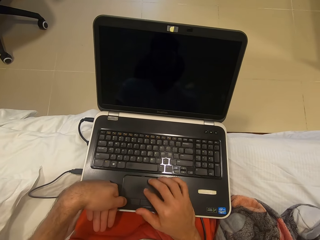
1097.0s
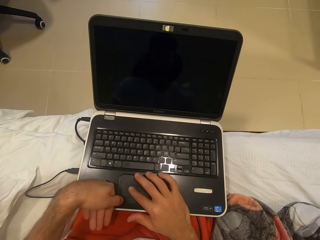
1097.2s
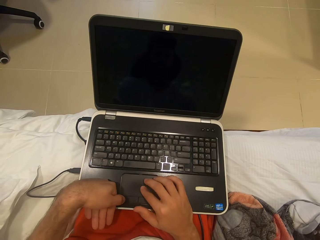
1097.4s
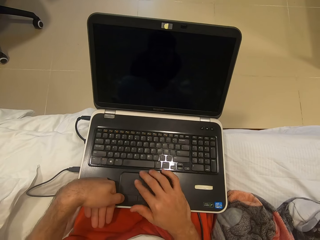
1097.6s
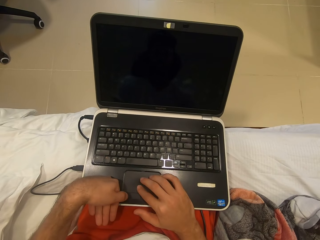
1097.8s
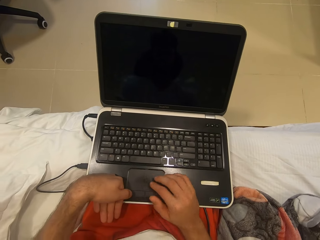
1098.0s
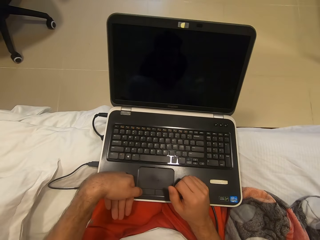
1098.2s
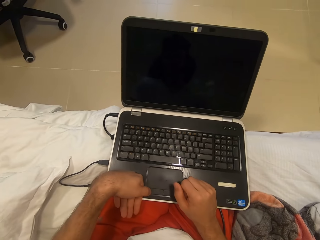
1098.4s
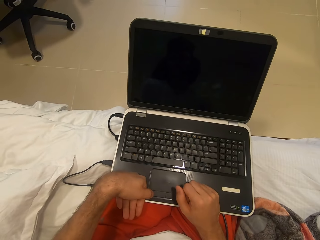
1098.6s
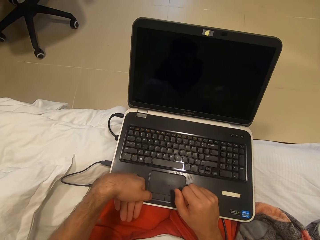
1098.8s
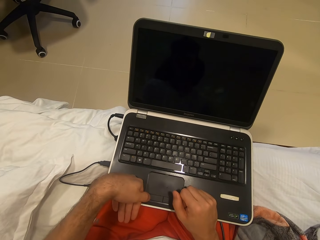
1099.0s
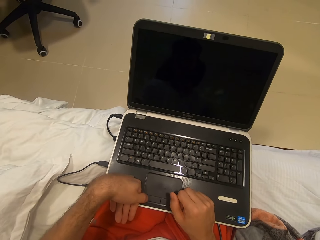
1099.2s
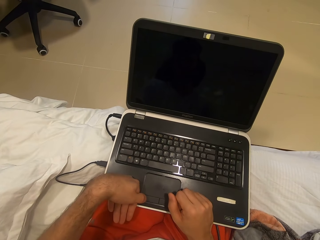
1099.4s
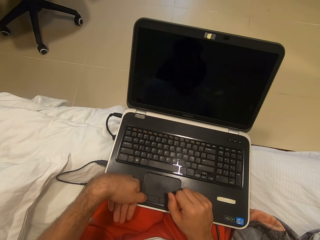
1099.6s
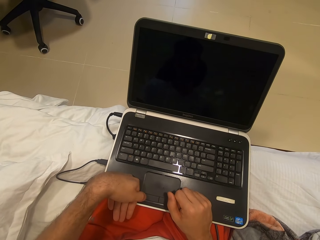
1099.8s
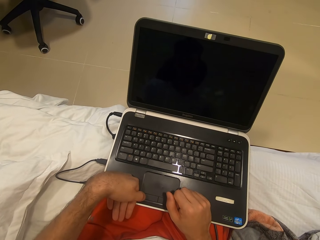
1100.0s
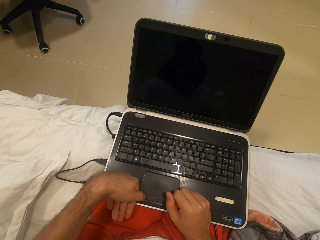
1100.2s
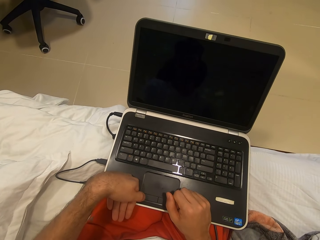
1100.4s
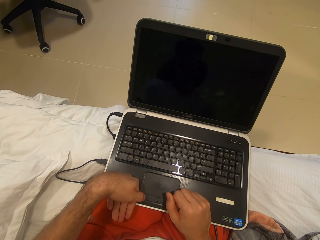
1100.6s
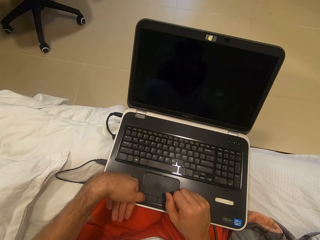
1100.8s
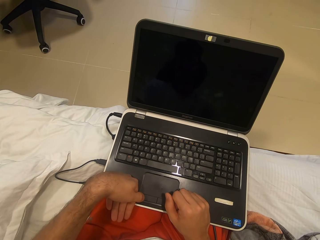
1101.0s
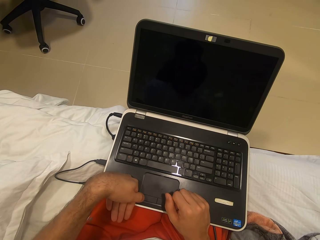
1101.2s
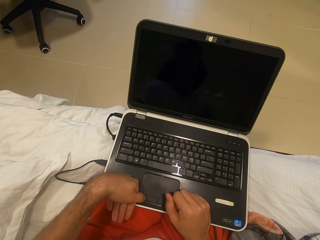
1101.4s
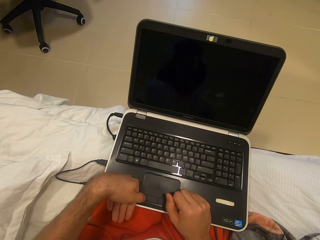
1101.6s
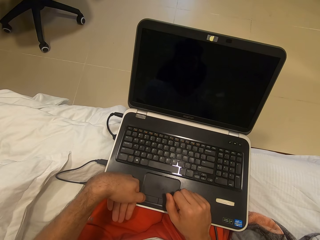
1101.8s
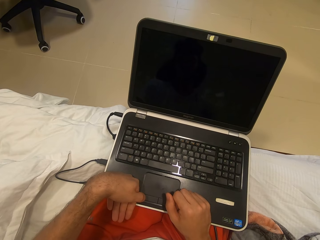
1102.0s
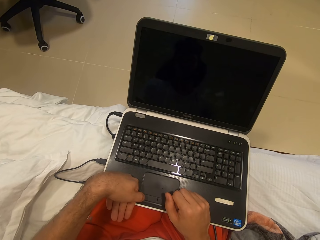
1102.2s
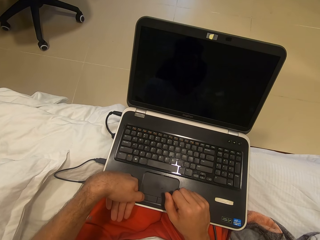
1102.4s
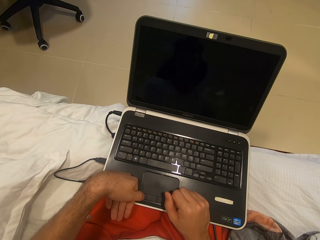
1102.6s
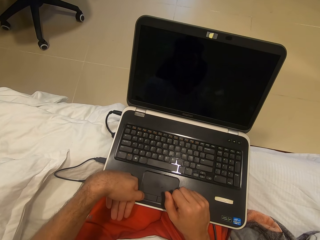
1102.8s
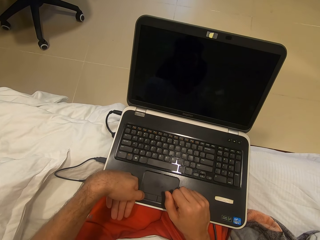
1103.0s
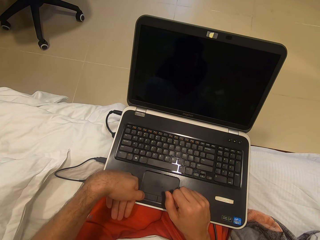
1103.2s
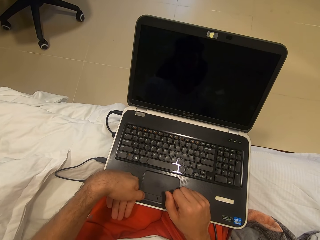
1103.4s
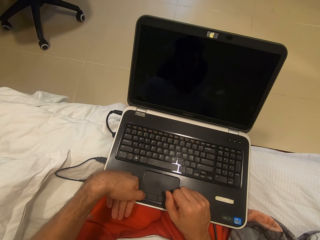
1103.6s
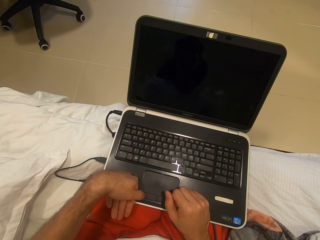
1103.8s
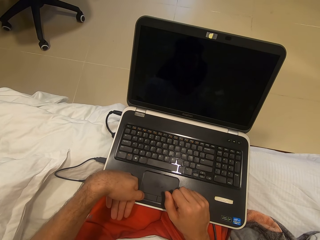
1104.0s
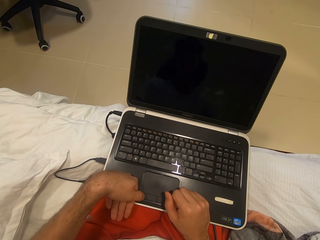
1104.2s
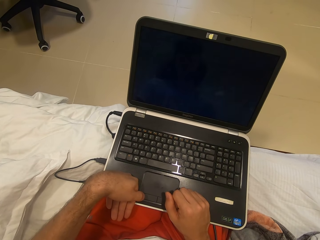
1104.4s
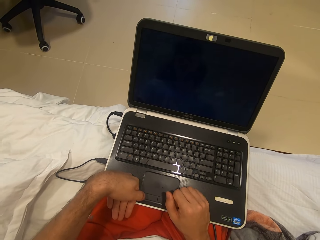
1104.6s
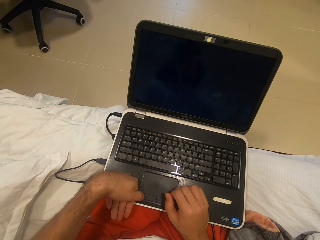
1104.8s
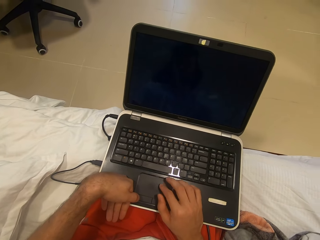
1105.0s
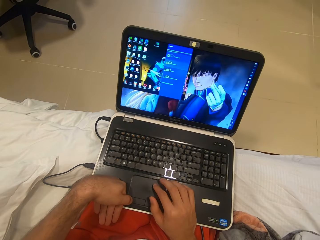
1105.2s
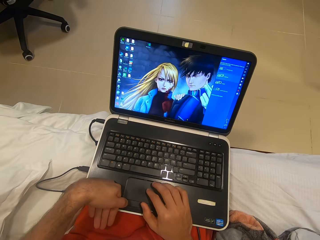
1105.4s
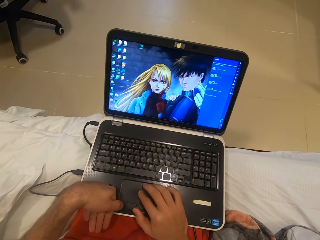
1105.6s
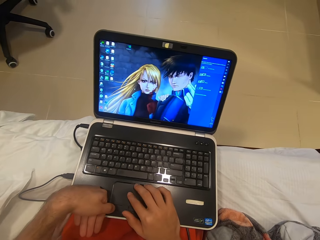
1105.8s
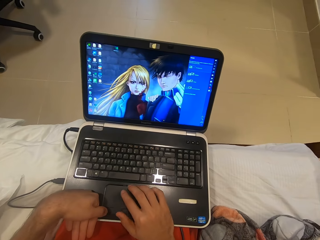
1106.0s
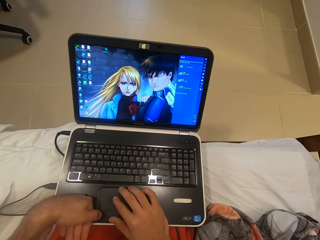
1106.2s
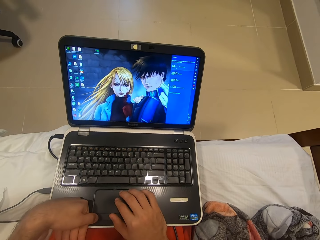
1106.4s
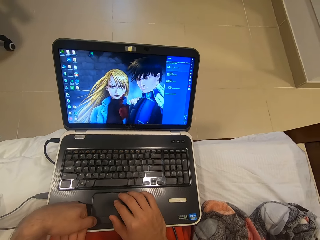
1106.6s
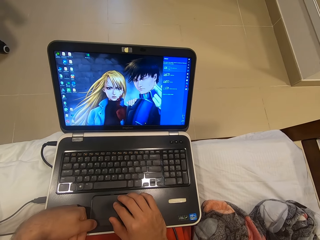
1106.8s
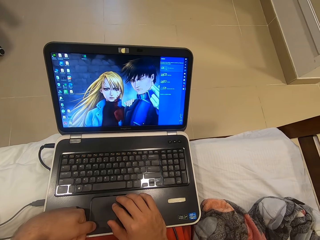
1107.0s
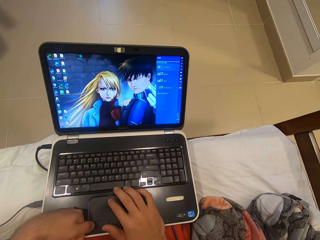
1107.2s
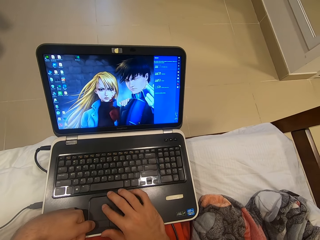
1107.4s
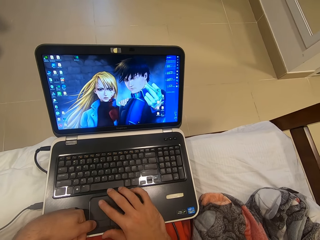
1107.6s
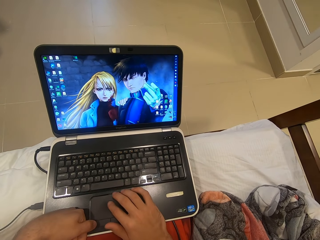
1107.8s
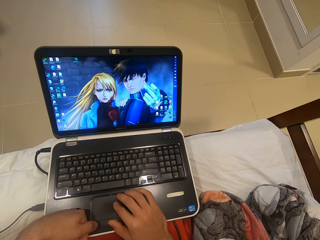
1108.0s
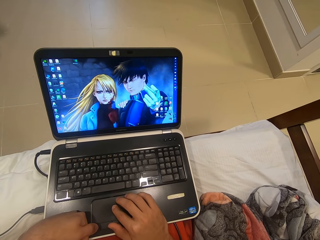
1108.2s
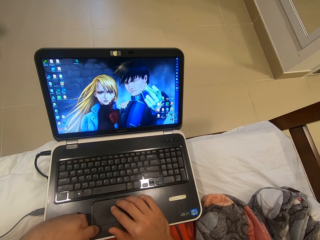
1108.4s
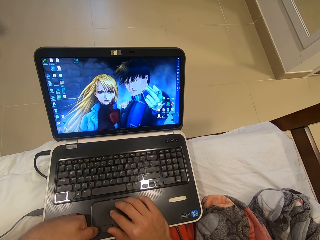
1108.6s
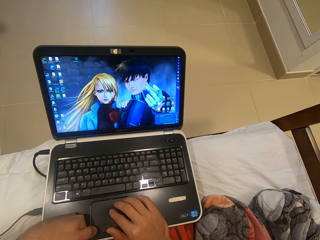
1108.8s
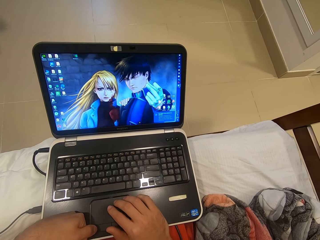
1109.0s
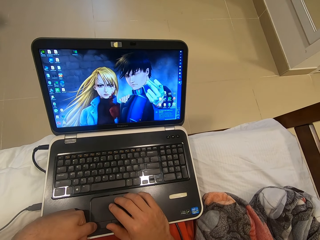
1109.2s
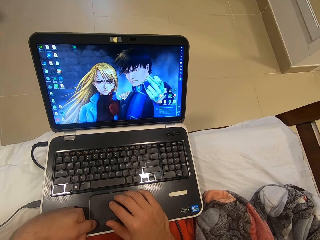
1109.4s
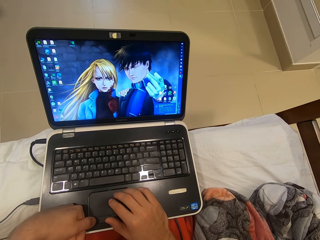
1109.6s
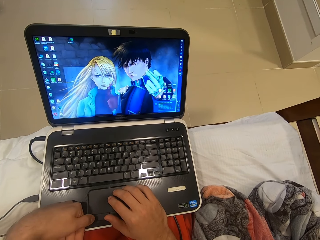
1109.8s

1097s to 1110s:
The camera wearer scrolls on the laptop track pad with his right hand. He stares at the laptop. He operates the laptop. He scrolls on the laptop track pad with his right hand. He clicks on the laptop track pad with his left hand. He scrolls on the laptop track pad with his right hand.

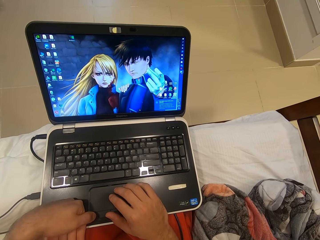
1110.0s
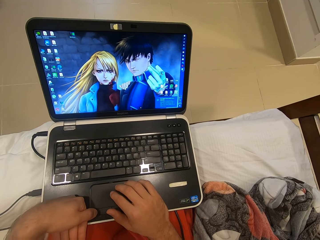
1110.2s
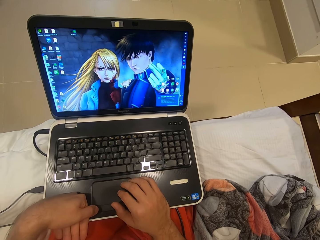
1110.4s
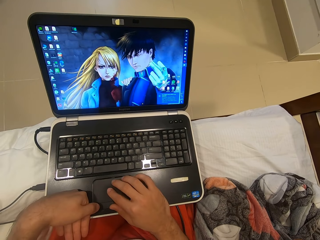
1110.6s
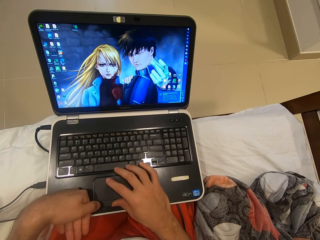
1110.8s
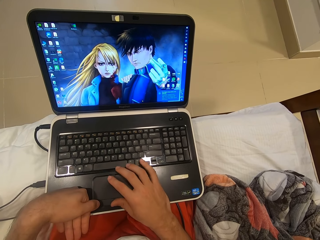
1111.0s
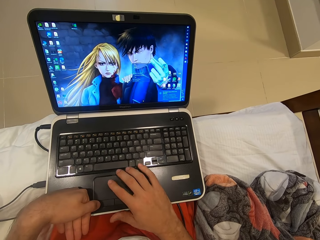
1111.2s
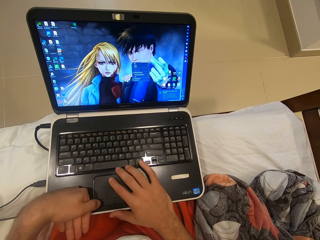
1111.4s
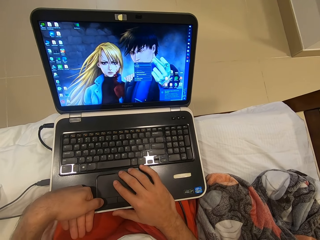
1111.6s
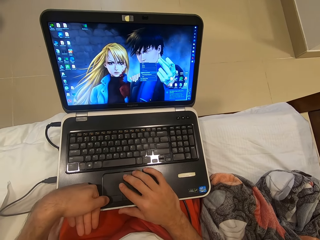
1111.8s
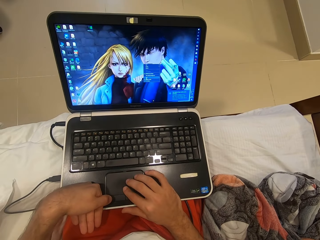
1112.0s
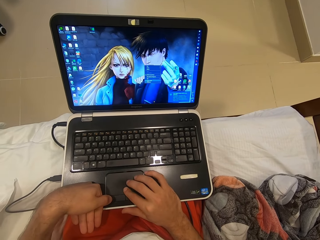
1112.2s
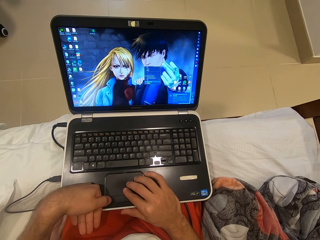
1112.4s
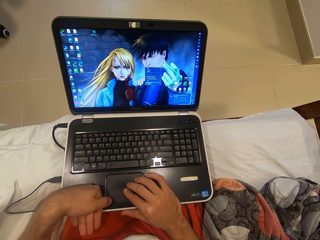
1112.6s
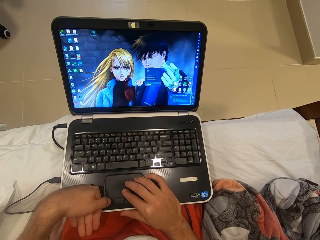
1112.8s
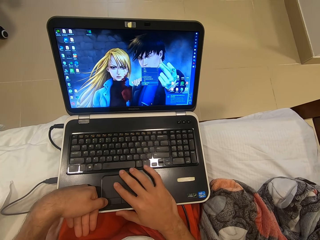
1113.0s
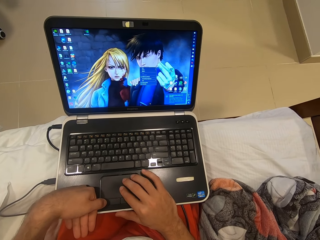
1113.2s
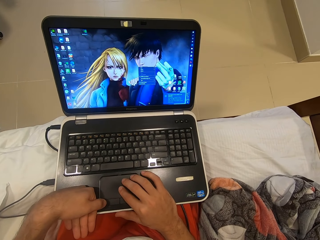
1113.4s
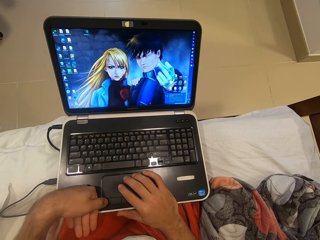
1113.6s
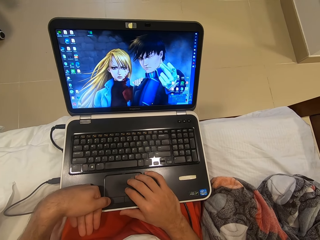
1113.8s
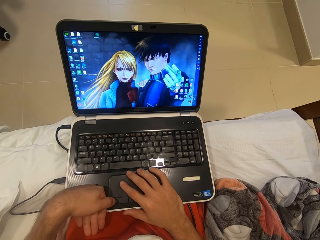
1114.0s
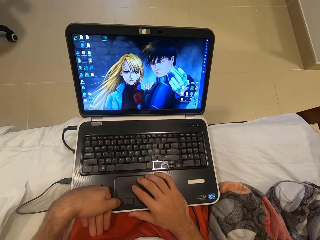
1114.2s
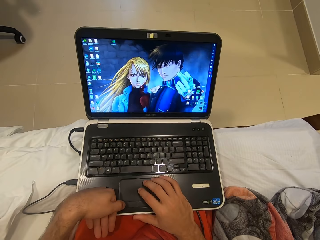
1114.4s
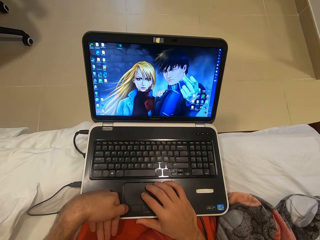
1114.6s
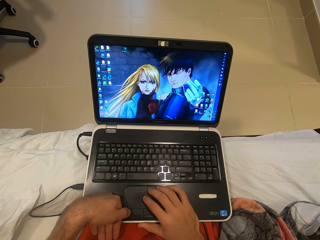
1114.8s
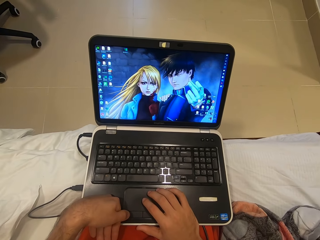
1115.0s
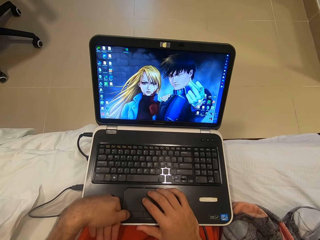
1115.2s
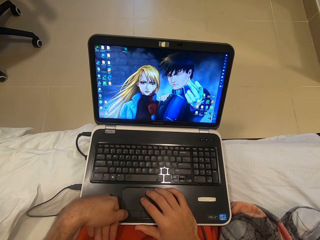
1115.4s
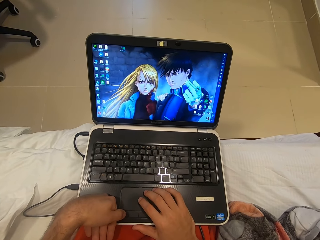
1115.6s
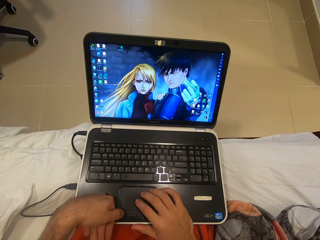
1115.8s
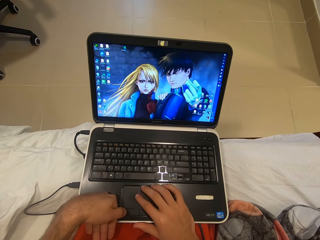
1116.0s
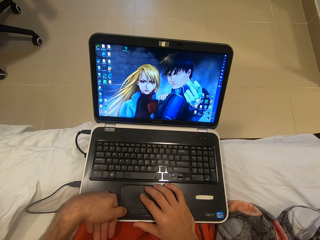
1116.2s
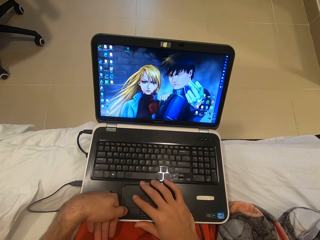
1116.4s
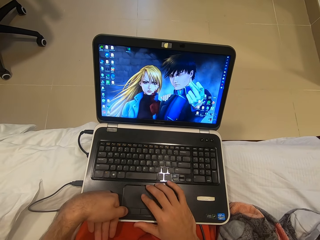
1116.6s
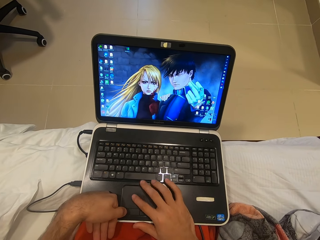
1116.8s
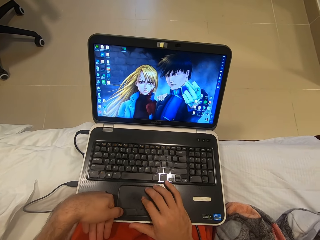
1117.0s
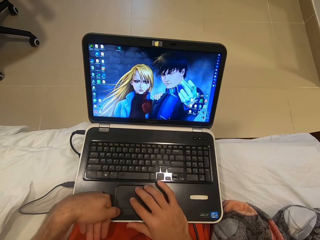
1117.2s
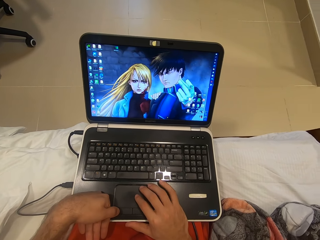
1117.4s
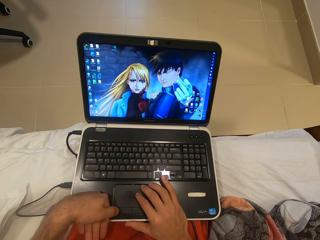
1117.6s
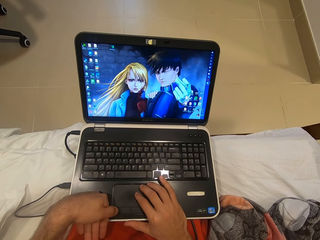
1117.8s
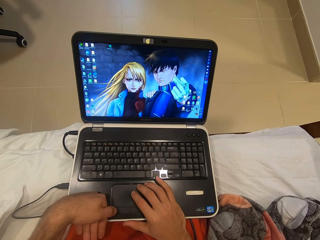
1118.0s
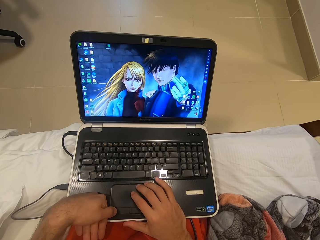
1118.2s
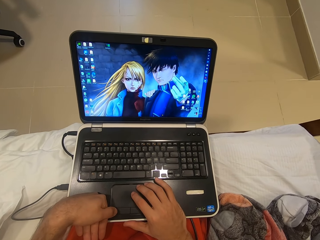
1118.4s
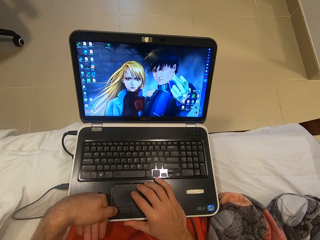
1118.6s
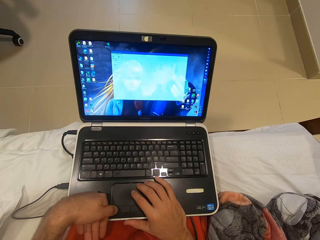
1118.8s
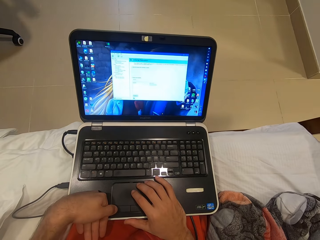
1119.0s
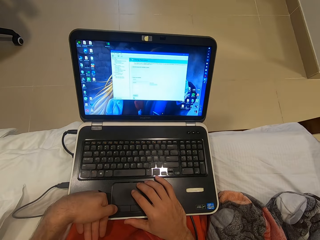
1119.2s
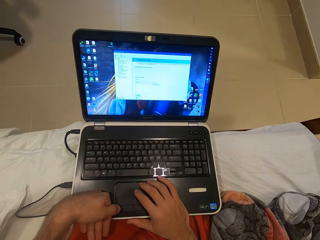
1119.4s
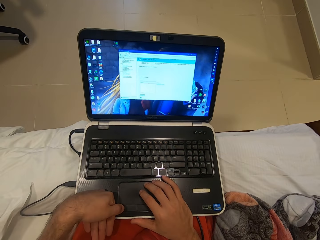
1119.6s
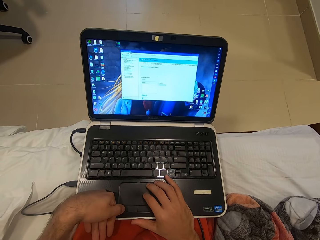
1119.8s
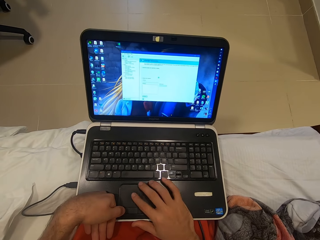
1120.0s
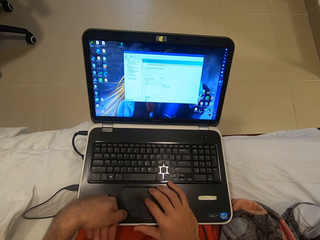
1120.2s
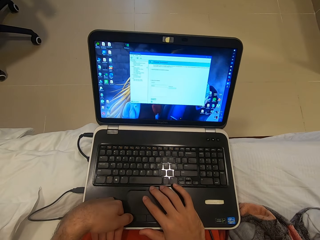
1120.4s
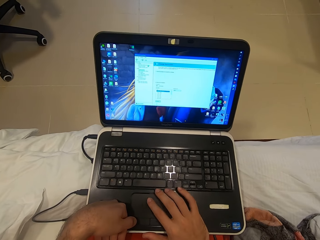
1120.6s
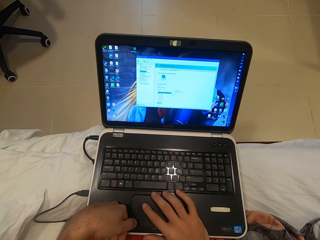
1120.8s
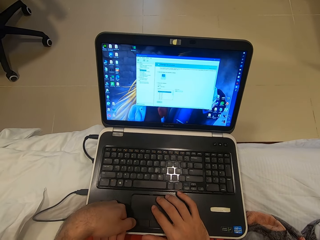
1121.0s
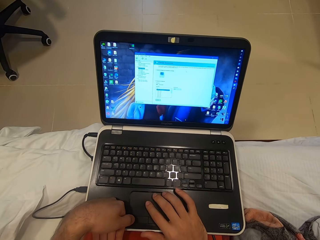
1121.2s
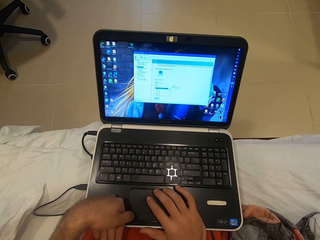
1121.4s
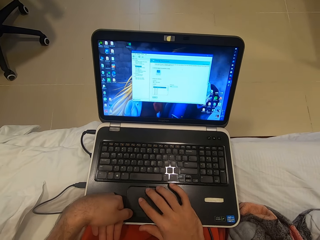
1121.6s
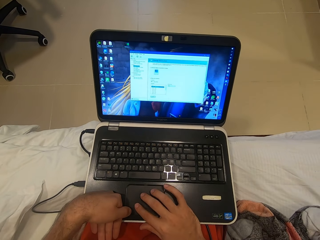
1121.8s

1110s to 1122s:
The camera wearer clicks on the laptop track pad with his left hand. He scrolls on the laptop track pad with his right hand. He clicks on the laptop track pad with his left hand. He scrolls on the laptop track pad with his right hand. He clicks on the laptop track pad with his left hand. He scrolls on the laptop track pad with his right hand.
